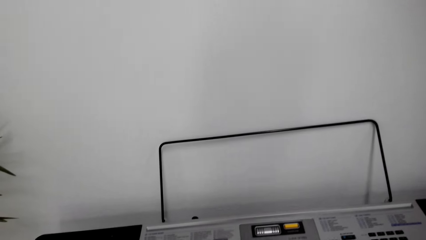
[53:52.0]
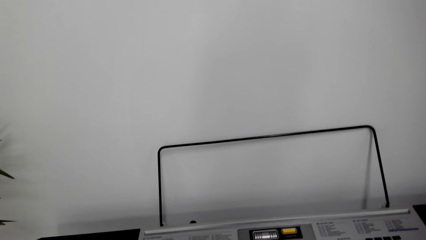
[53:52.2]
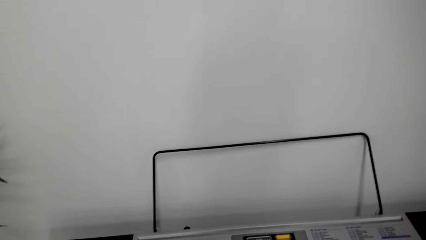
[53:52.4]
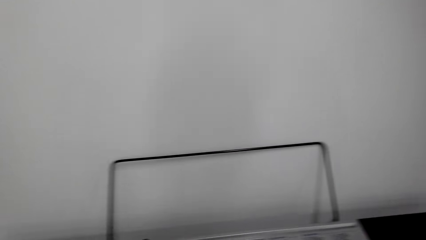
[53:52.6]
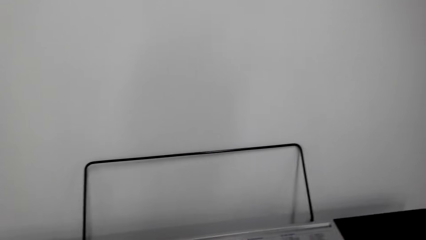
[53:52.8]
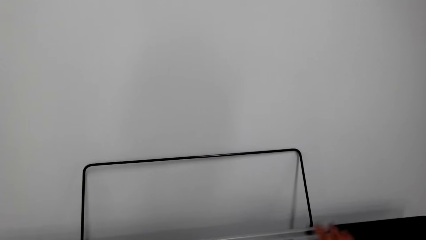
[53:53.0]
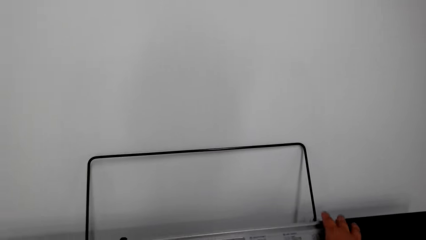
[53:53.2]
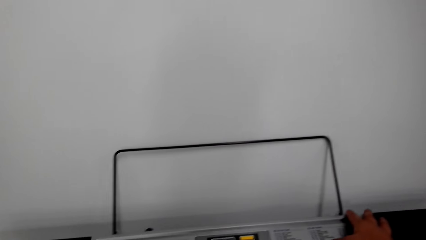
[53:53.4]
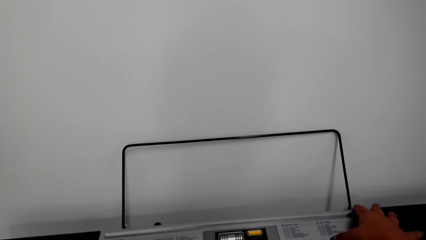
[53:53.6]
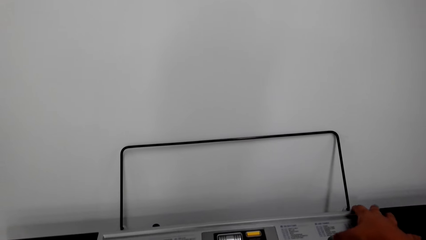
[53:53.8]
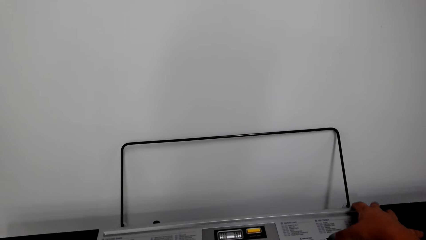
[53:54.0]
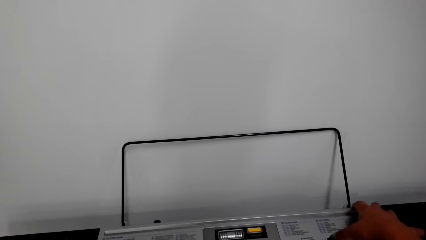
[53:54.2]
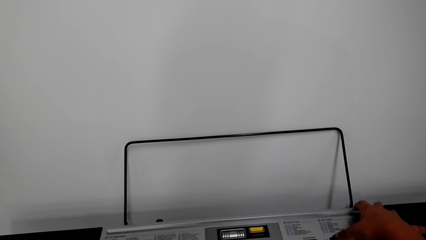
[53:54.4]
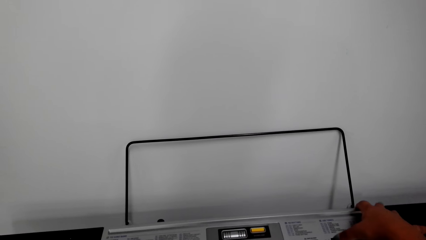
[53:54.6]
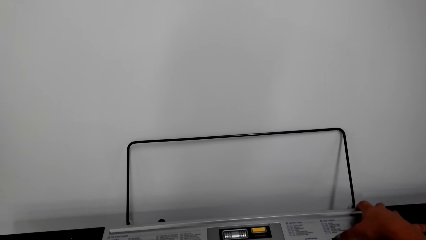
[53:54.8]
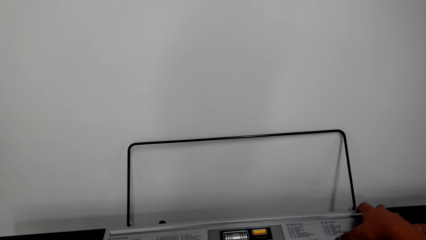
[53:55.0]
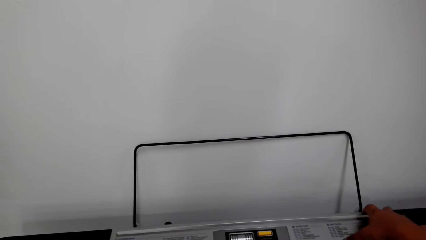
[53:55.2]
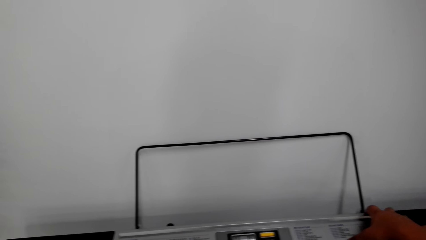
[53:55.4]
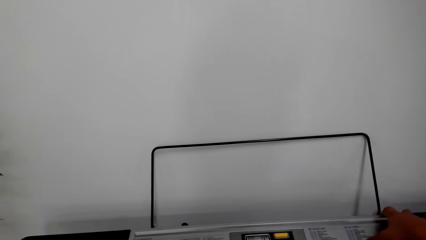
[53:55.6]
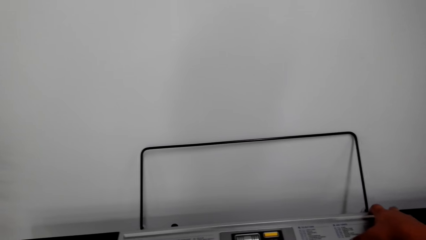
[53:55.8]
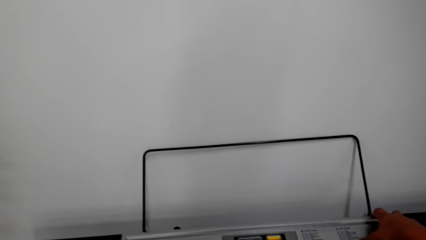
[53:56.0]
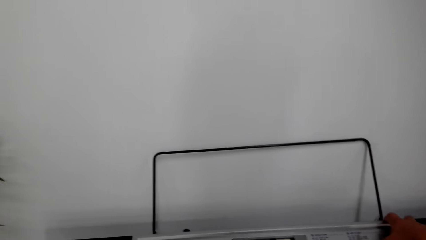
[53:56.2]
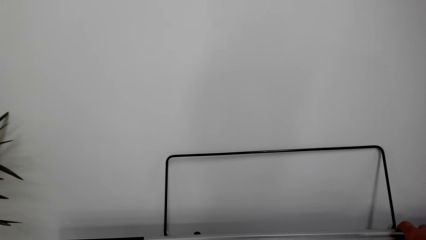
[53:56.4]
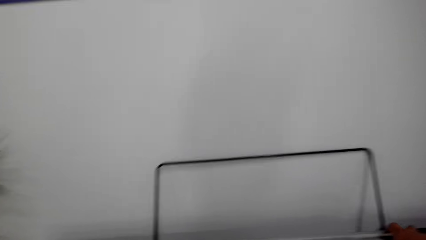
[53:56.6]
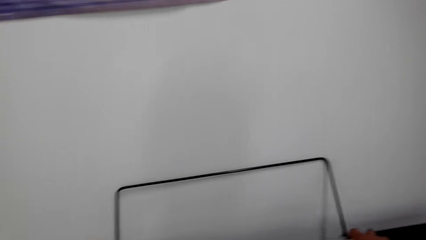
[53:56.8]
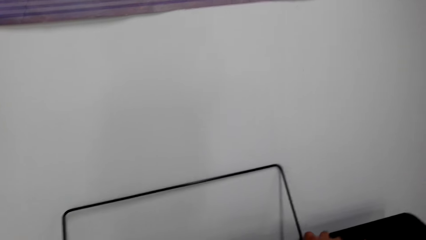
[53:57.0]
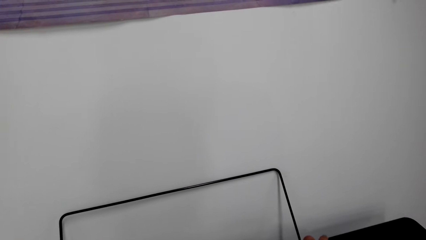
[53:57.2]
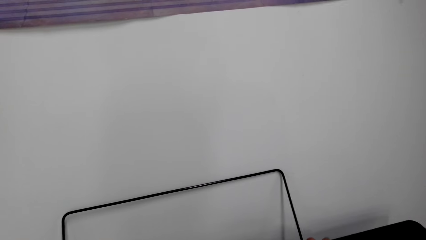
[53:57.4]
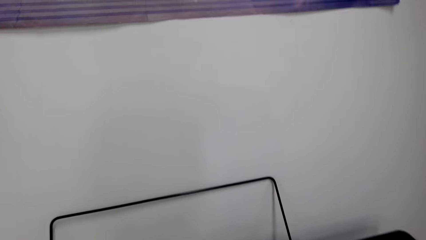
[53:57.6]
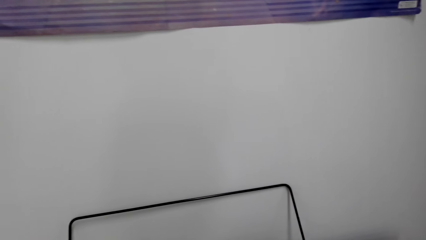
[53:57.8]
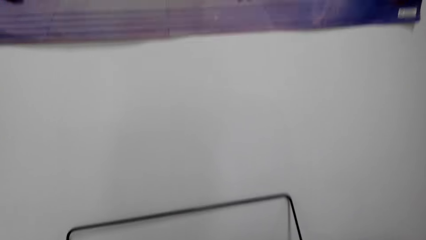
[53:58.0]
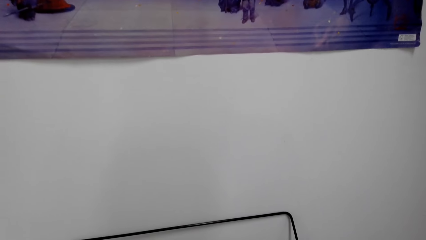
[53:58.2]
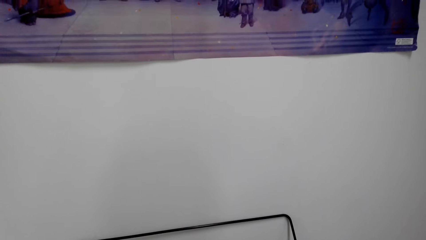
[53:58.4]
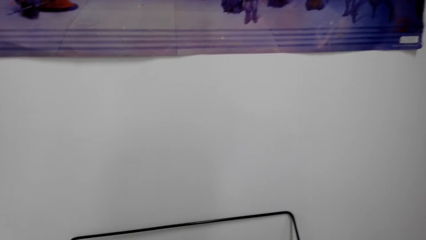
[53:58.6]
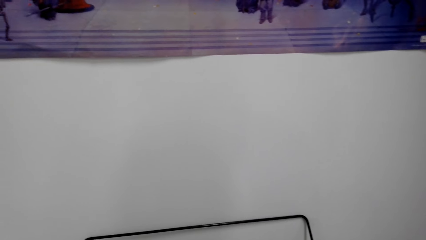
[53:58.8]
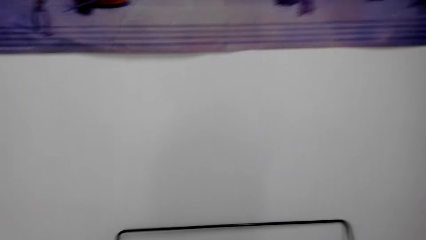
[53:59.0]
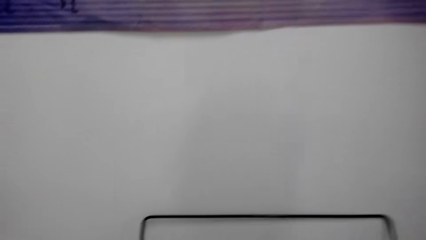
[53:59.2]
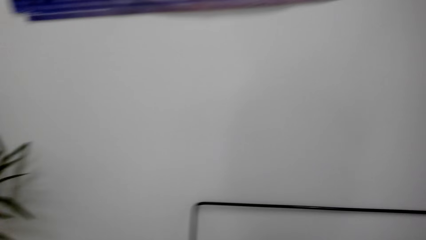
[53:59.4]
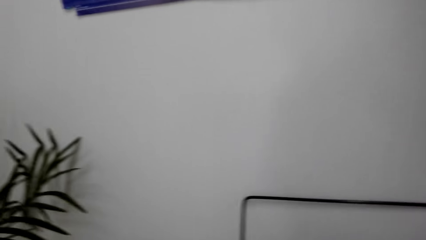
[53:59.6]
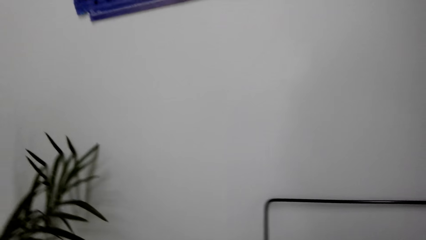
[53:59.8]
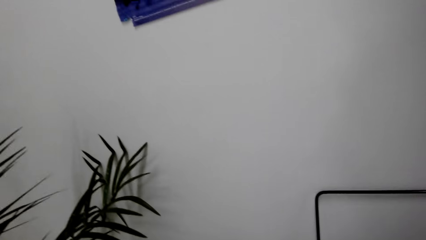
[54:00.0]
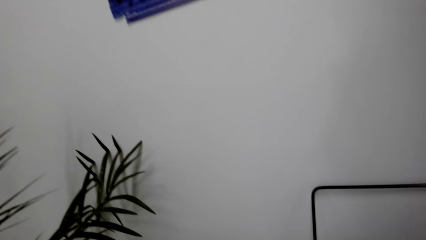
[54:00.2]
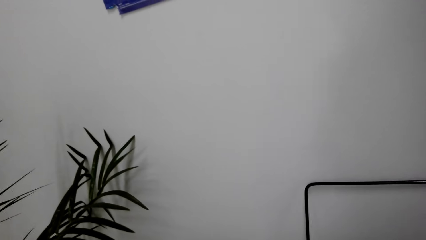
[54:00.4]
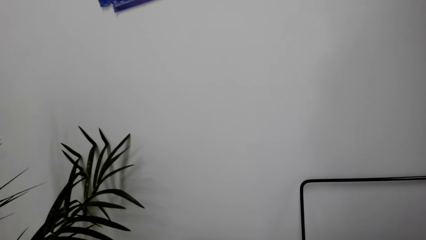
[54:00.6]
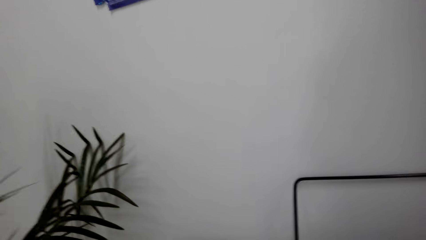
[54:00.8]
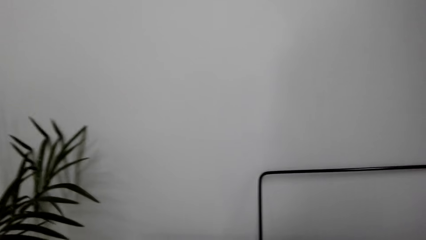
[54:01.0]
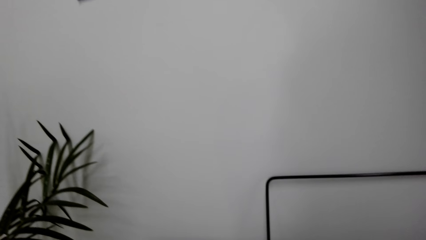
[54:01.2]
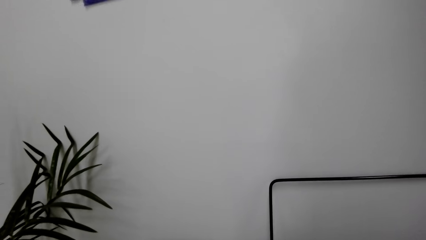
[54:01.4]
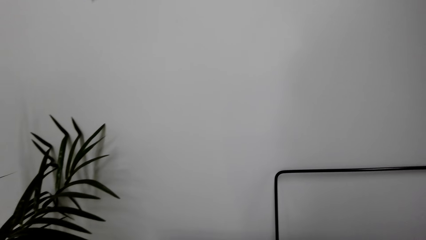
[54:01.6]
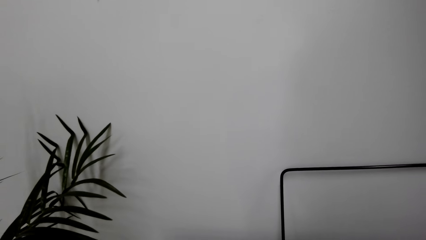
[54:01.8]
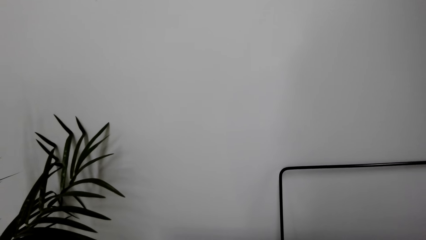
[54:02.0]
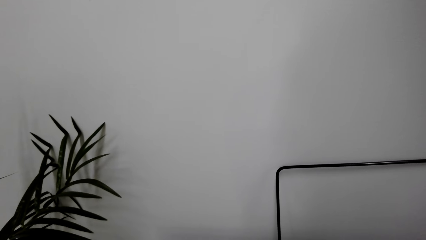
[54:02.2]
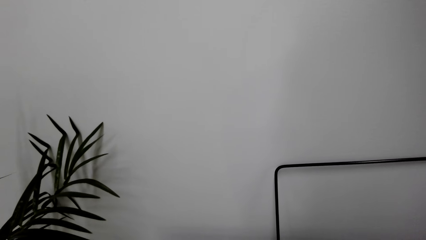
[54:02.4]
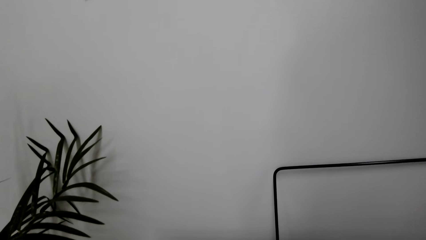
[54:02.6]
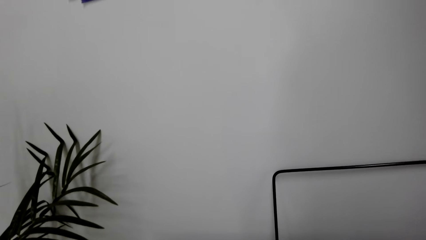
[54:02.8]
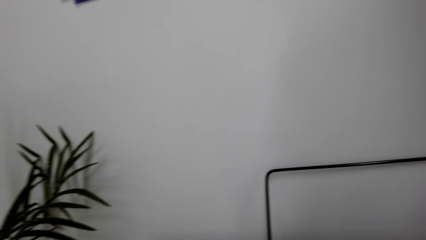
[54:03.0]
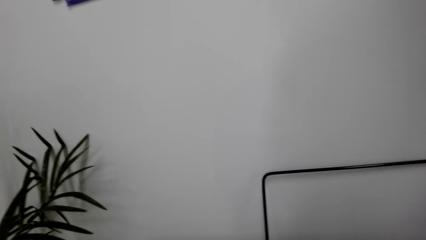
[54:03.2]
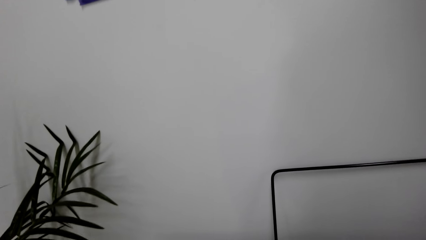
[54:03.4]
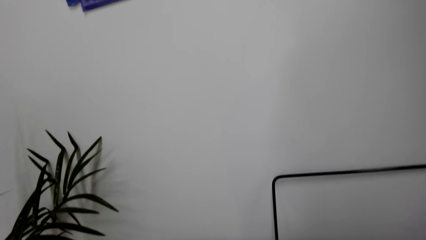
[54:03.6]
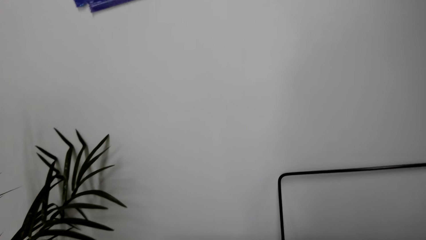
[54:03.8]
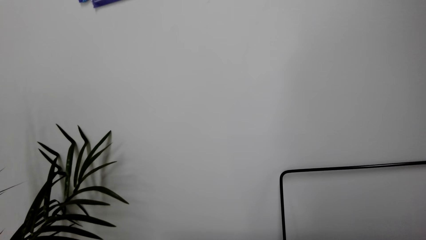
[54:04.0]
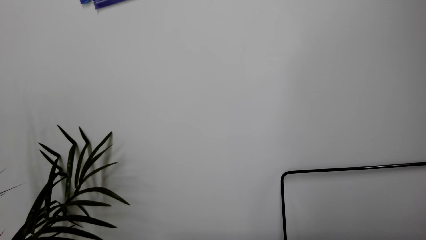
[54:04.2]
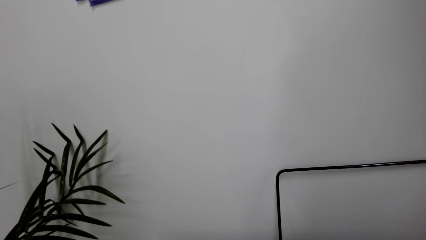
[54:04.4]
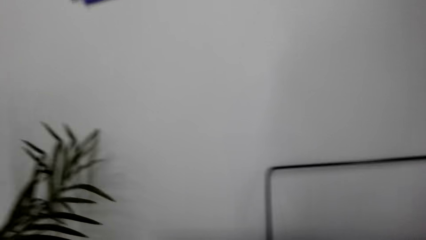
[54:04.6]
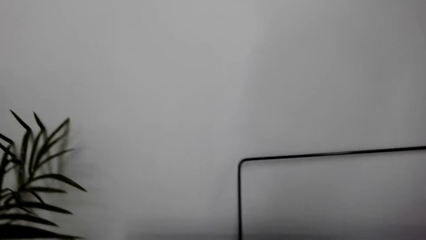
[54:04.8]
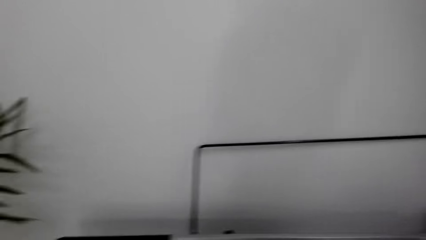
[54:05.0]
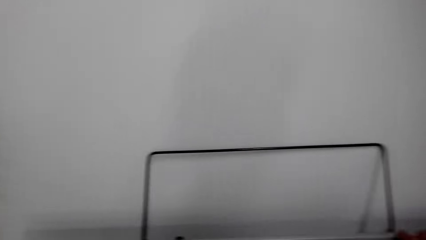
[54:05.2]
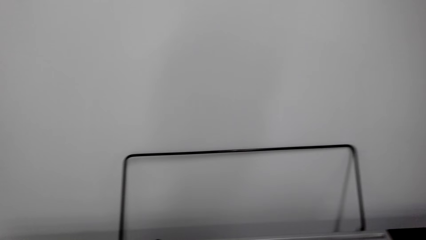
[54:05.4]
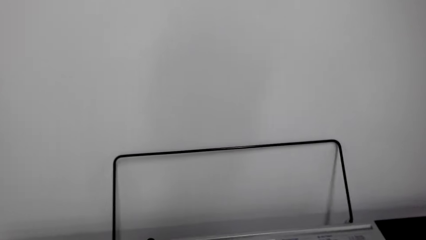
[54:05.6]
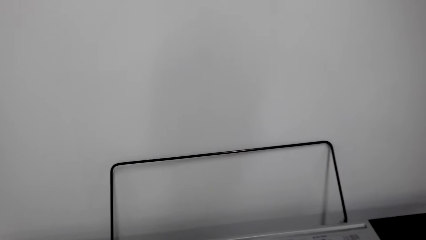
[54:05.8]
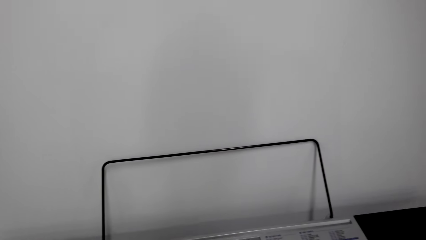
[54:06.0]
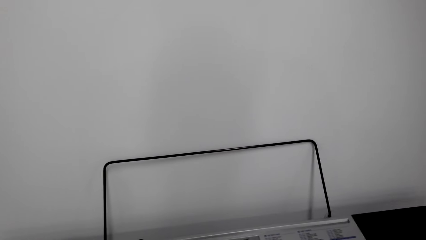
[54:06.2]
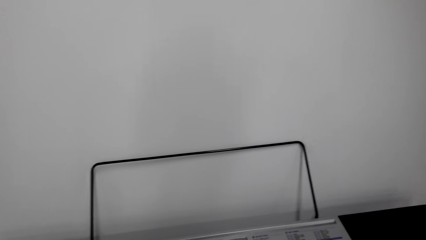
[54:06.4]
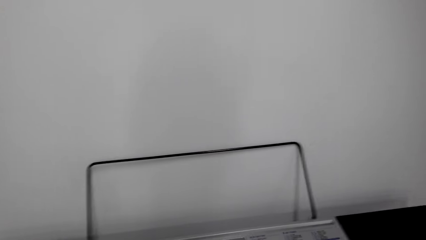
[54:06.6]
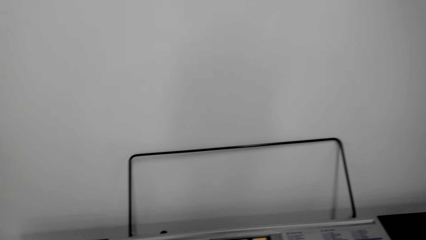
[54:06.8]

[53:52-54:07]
The camera wearer operates the piano. They press on the piano. They play the piano. They turn around the room.
